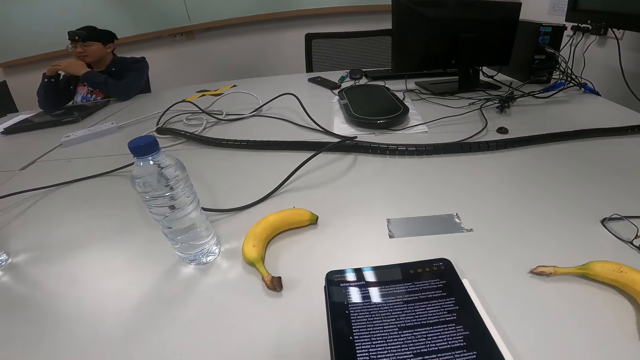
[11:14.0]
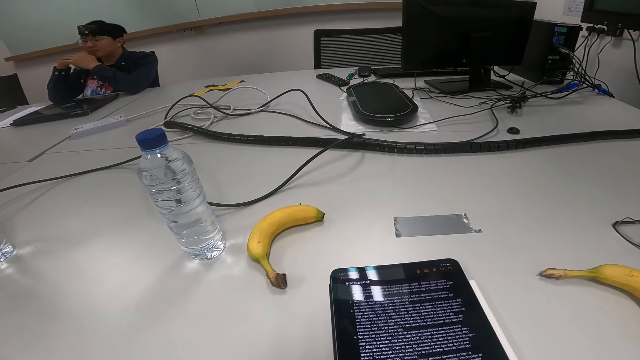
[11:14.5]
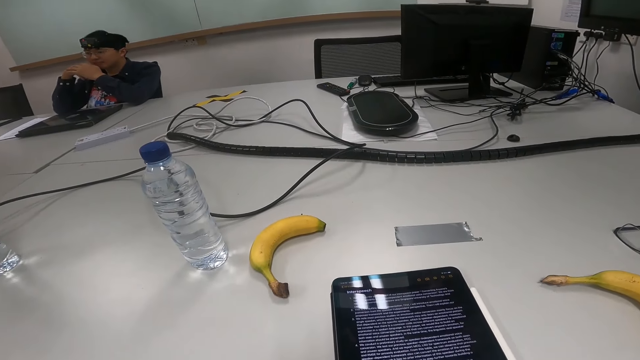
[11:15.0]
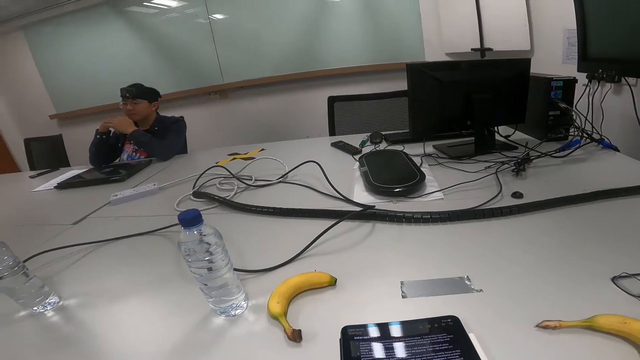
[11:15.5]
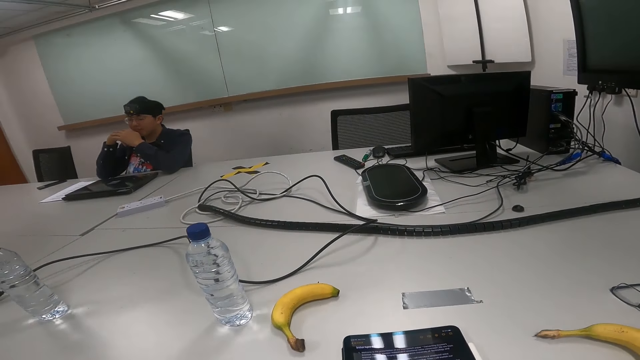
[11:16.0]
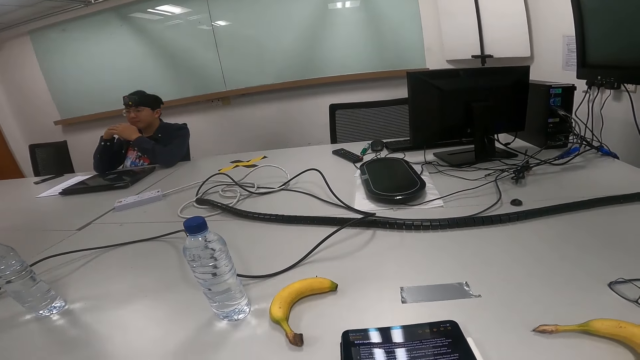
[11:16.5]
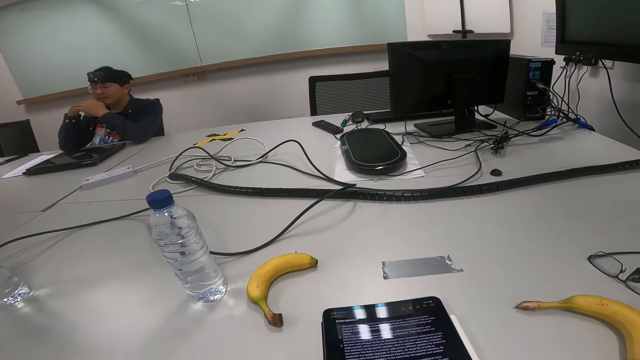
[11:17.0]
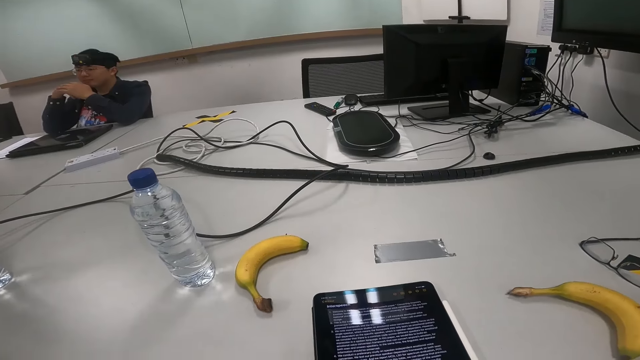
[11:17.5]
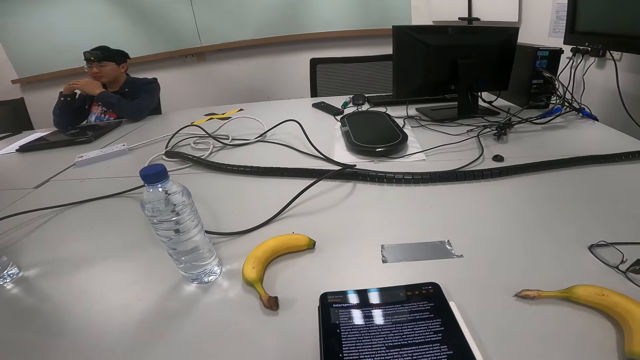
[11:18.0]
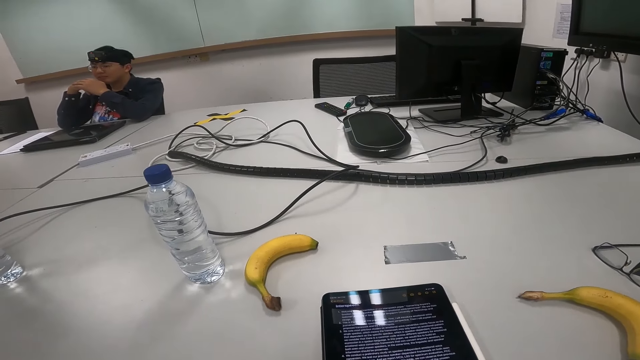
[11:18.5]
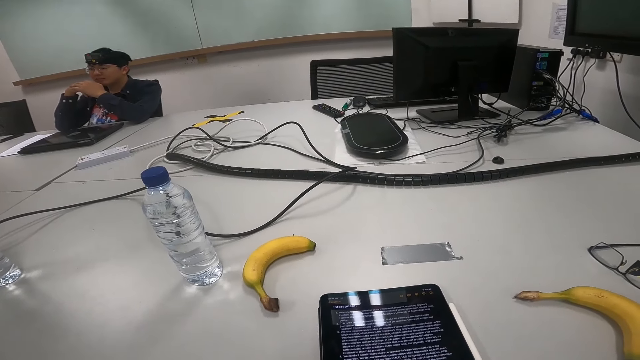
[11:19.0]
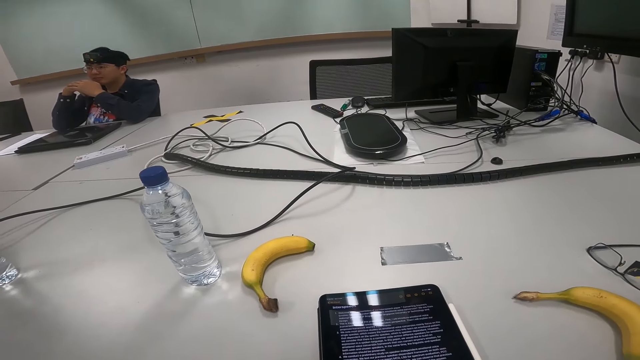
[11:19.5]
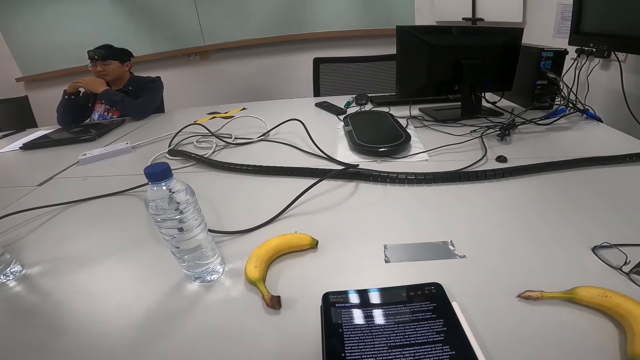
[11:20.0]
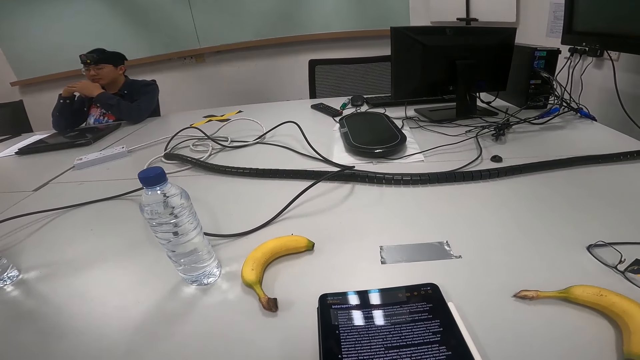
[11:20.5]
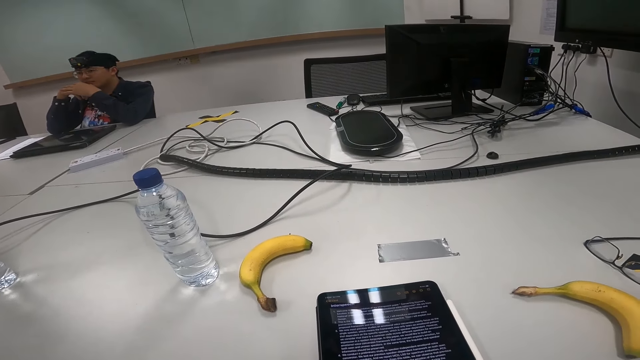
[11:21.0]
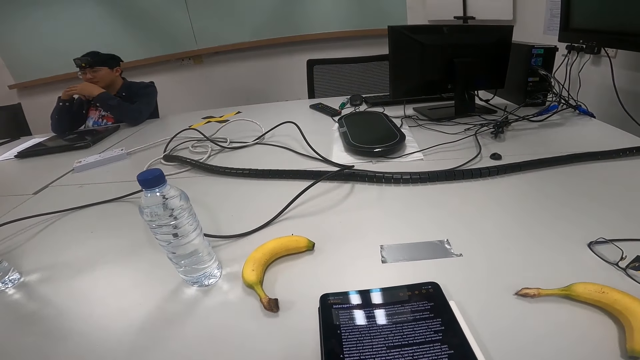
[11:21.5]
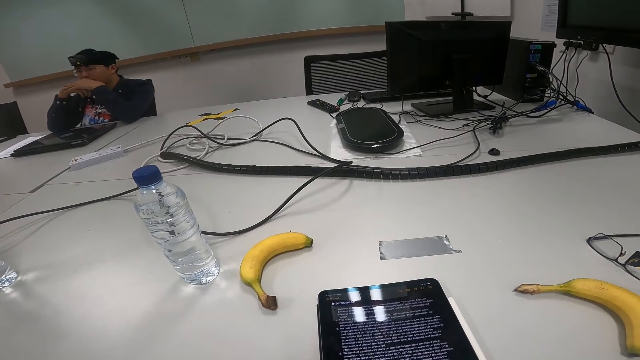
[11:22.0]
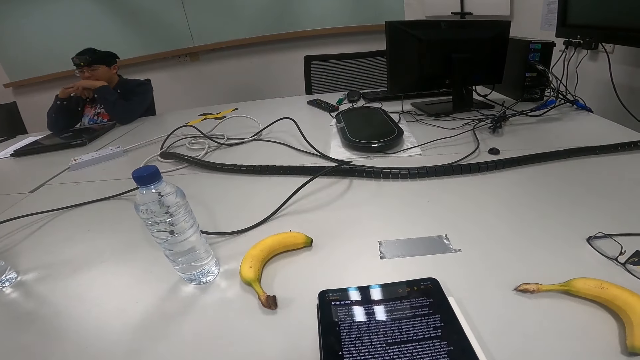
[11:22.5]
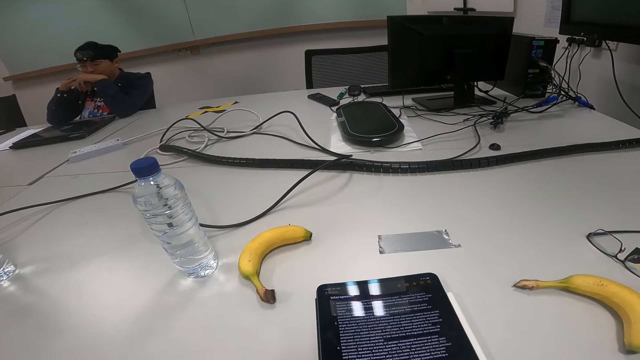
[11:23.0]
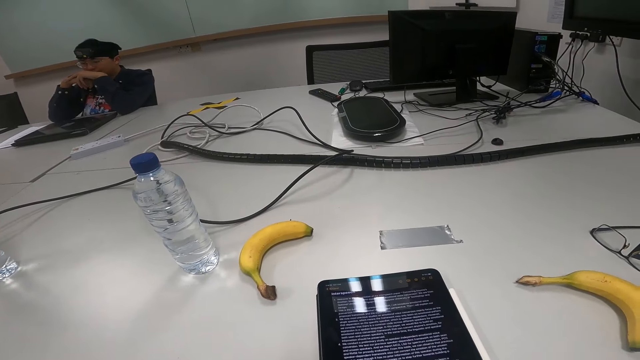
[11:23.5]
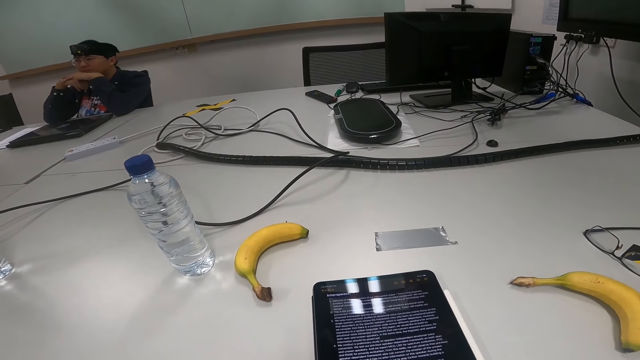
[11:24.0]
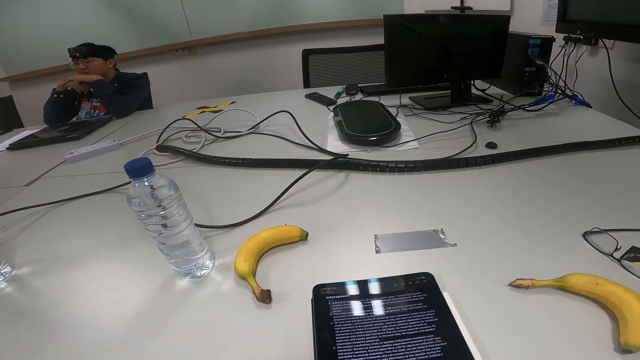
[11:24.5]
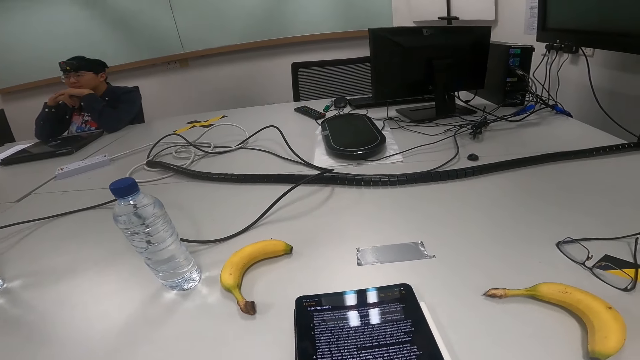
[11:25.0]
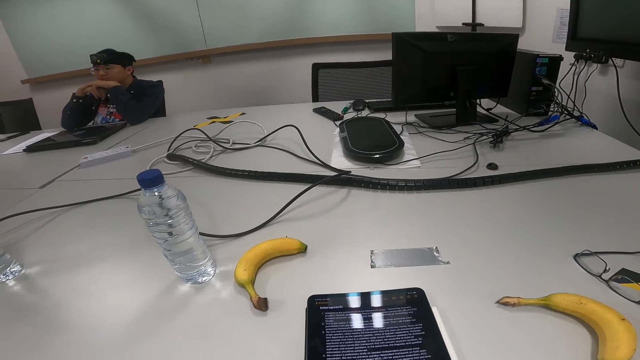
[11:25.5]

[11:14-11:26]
A person nods the head.

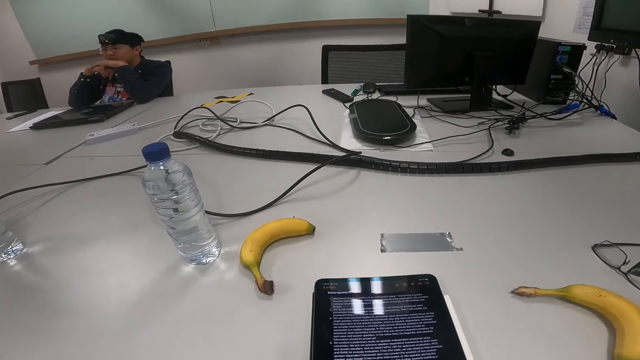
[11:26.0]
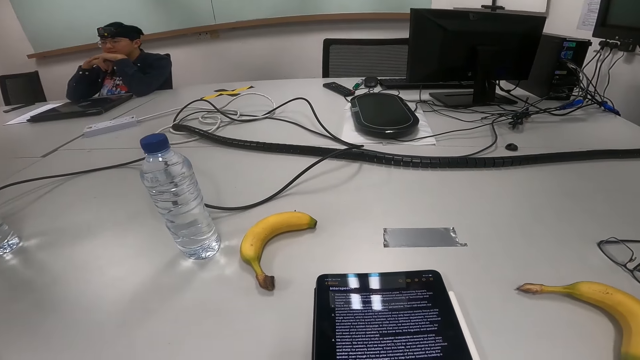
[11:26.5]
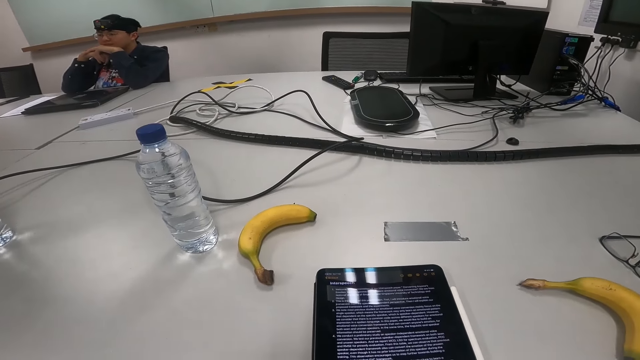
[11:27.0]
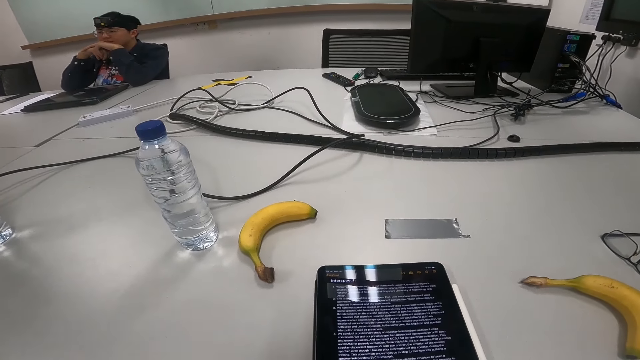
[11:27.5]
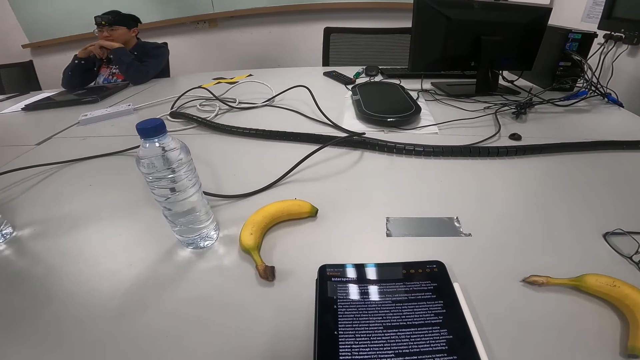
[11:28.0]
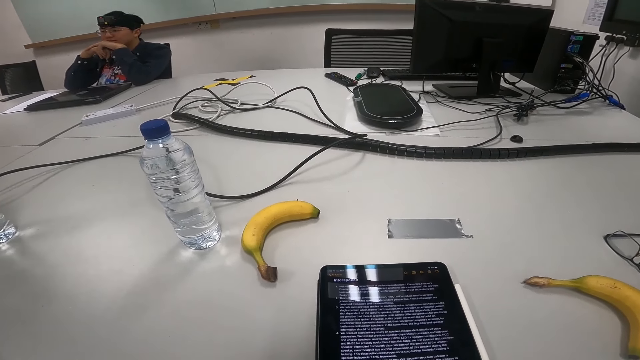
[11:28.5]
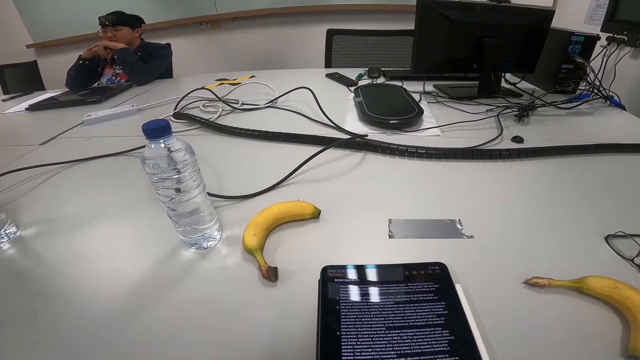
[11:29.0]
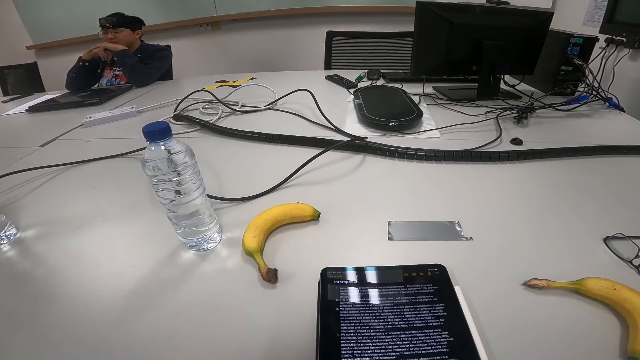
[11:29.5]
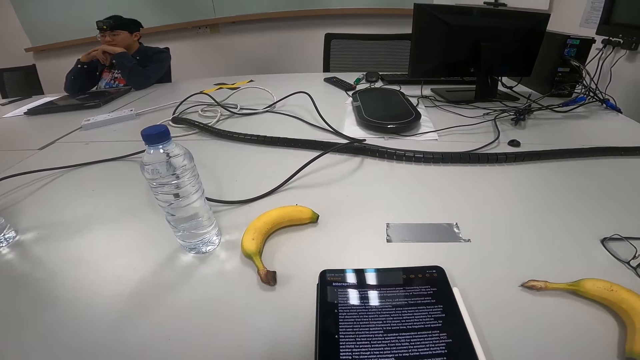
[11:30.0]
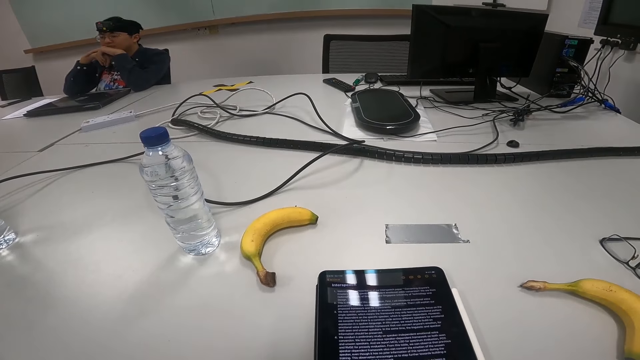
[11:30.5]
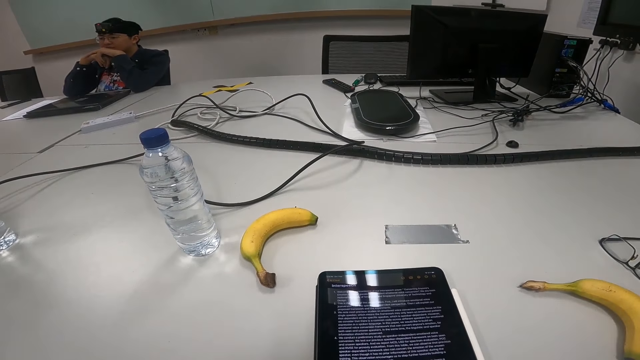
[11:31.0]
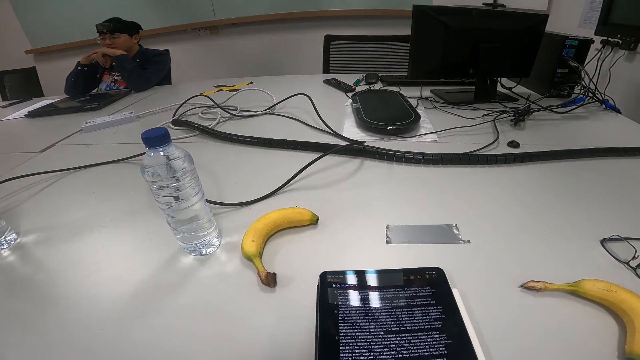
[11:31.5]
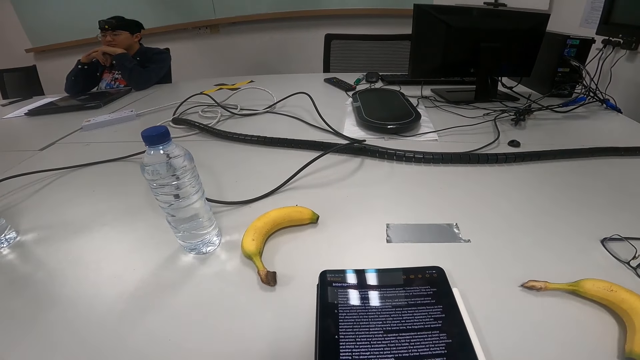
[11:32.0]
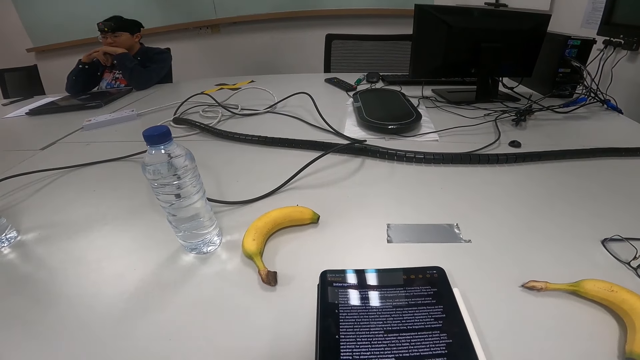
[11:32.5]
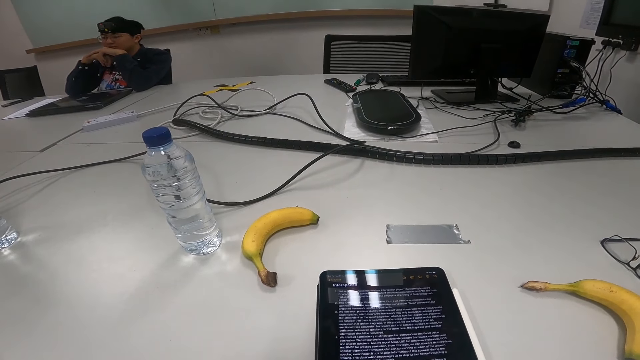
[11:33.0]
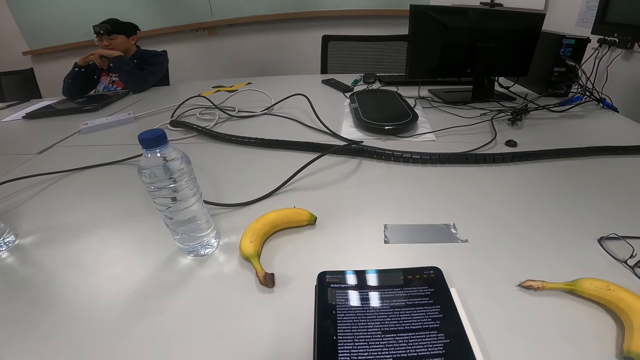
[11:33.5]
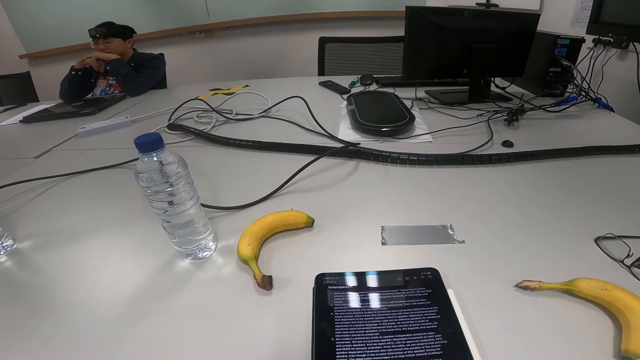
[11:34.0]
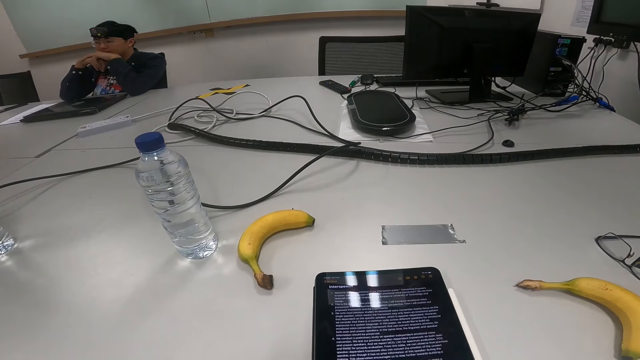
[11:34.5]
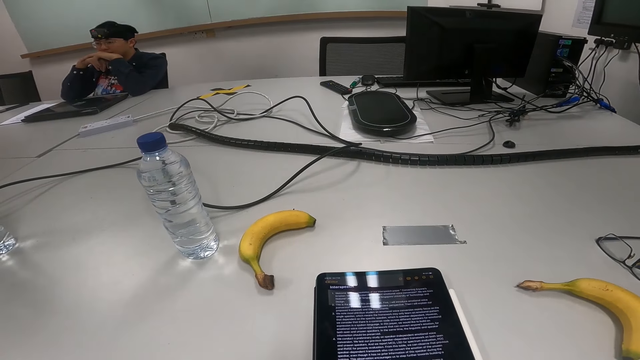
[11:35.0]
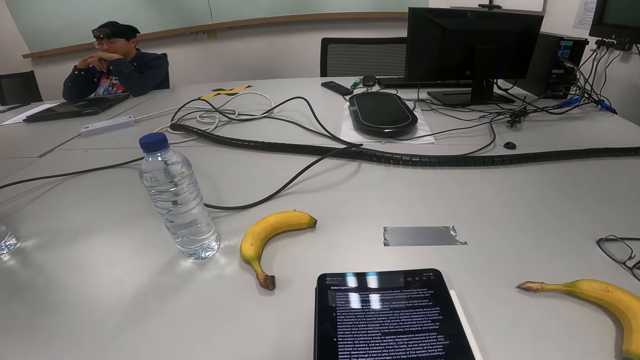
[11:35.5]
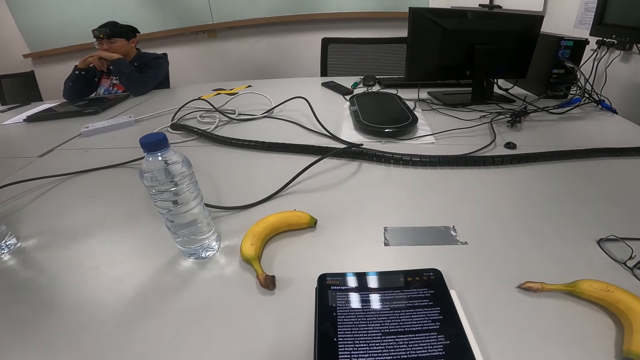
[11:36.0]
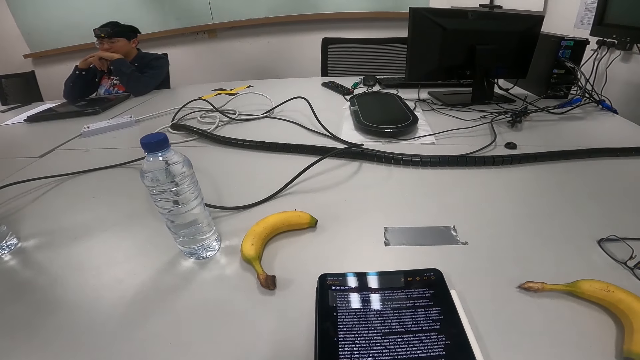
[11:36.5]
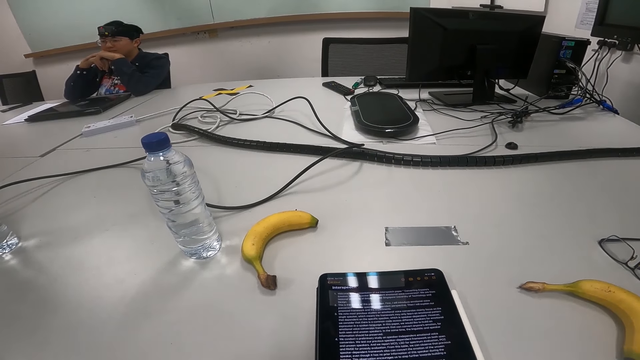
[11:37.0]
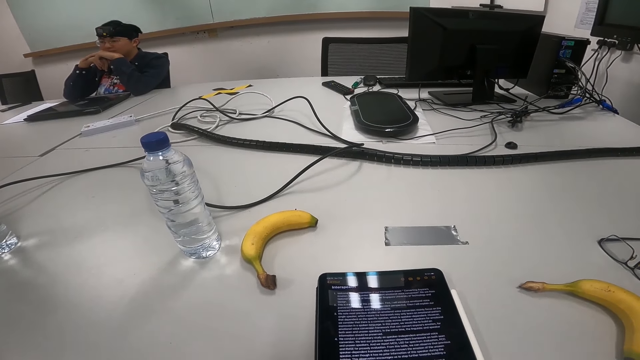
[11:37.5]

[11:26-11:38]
A person nods the head.
